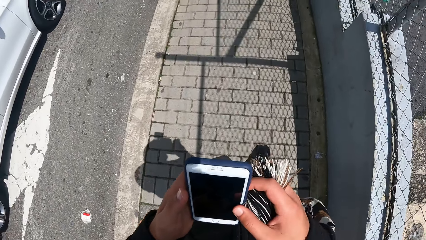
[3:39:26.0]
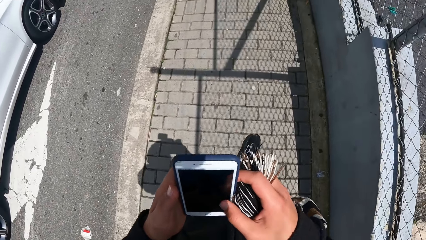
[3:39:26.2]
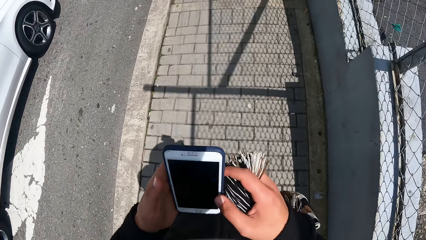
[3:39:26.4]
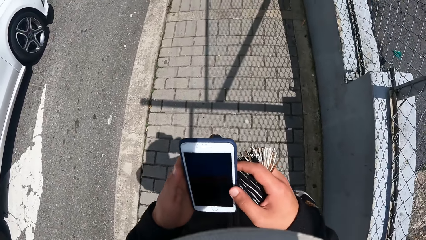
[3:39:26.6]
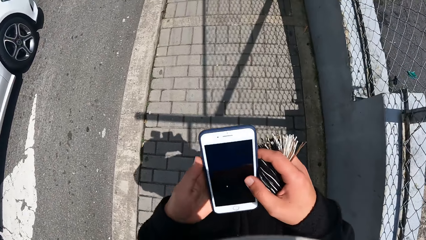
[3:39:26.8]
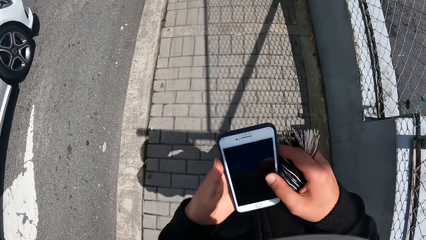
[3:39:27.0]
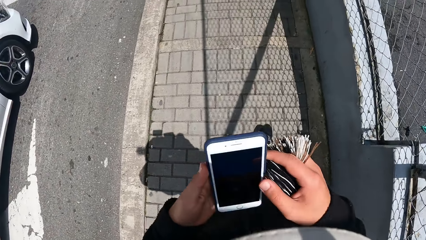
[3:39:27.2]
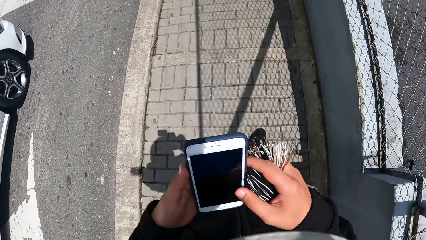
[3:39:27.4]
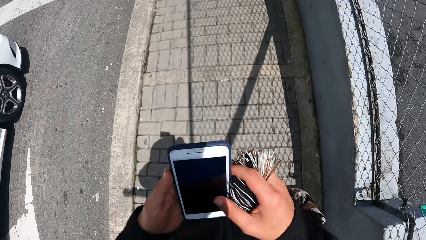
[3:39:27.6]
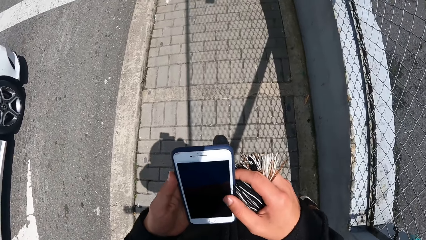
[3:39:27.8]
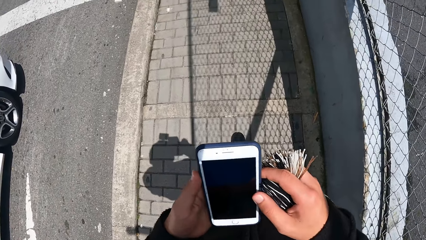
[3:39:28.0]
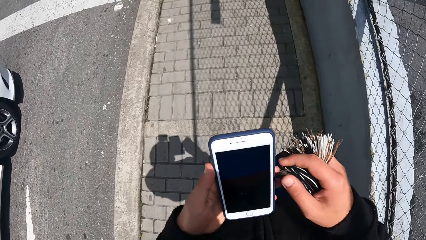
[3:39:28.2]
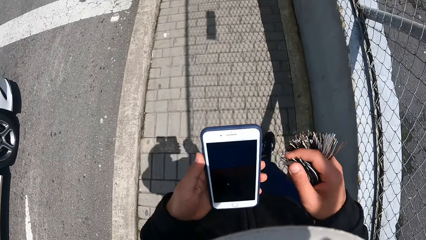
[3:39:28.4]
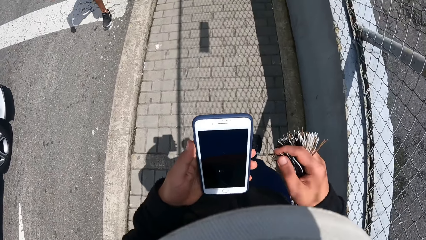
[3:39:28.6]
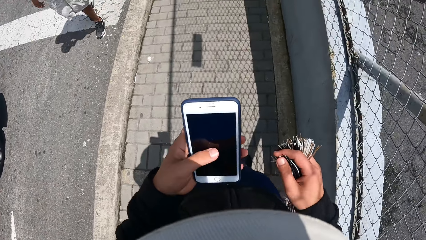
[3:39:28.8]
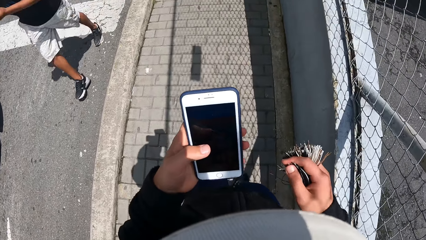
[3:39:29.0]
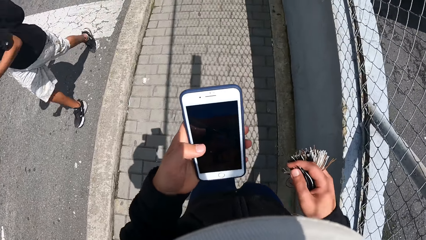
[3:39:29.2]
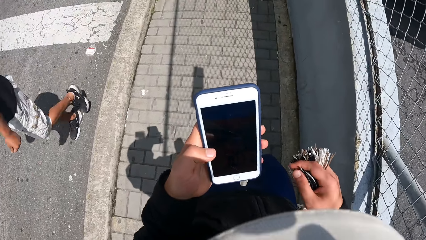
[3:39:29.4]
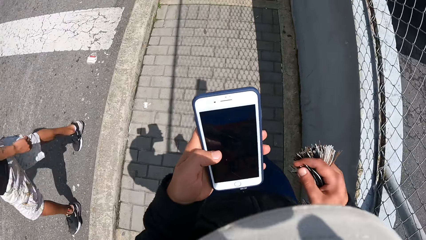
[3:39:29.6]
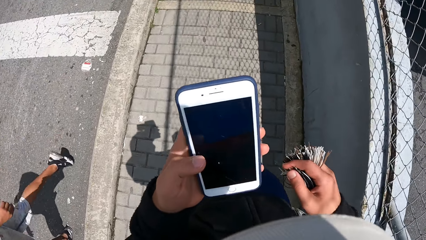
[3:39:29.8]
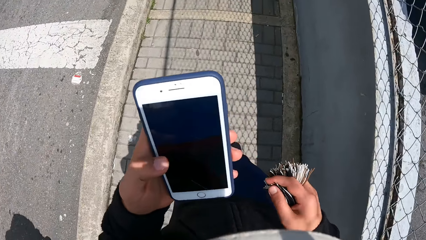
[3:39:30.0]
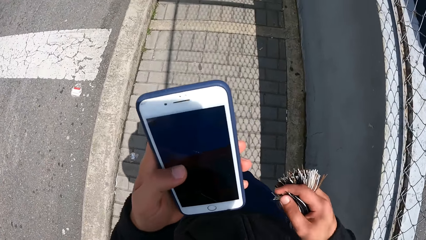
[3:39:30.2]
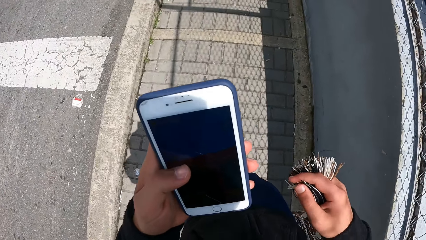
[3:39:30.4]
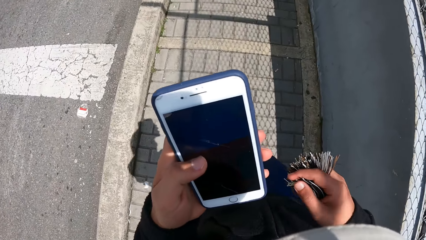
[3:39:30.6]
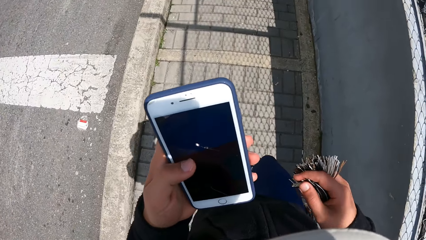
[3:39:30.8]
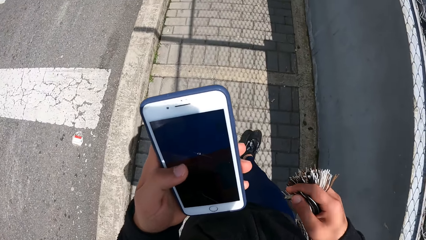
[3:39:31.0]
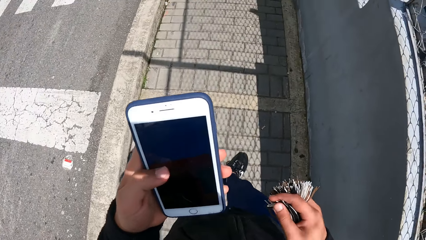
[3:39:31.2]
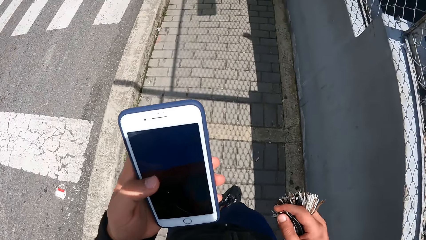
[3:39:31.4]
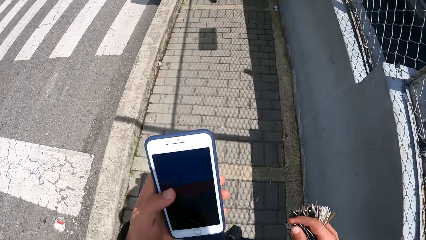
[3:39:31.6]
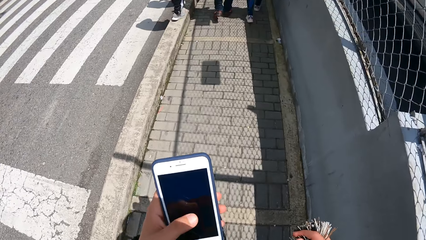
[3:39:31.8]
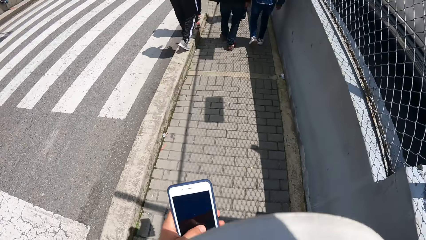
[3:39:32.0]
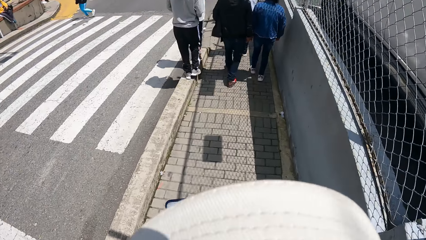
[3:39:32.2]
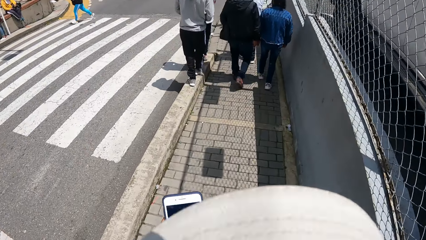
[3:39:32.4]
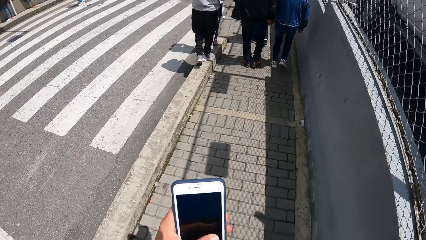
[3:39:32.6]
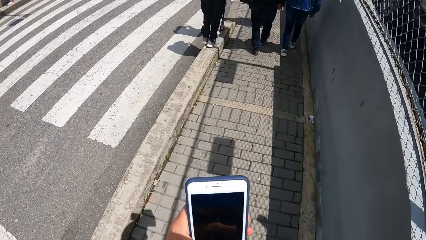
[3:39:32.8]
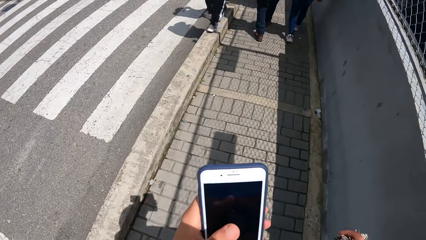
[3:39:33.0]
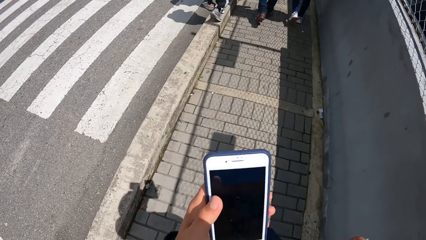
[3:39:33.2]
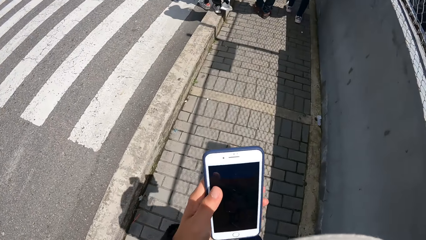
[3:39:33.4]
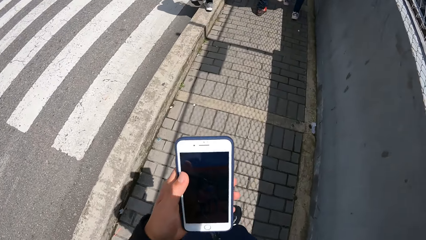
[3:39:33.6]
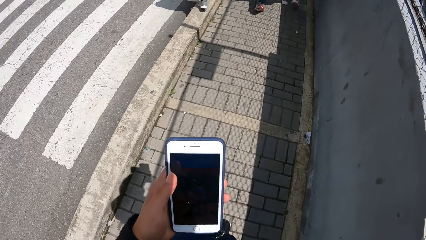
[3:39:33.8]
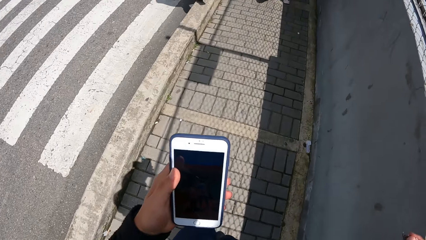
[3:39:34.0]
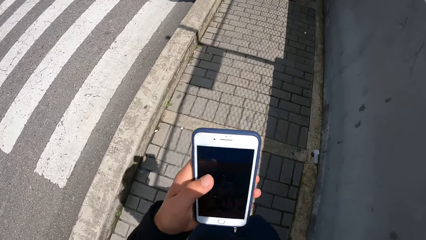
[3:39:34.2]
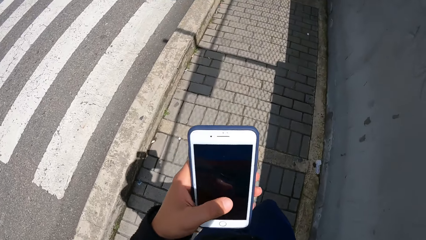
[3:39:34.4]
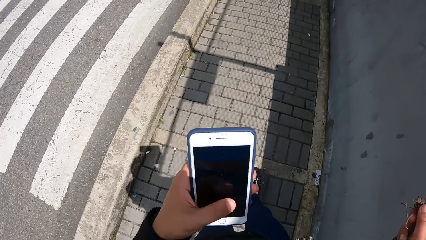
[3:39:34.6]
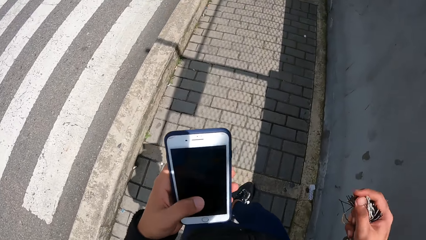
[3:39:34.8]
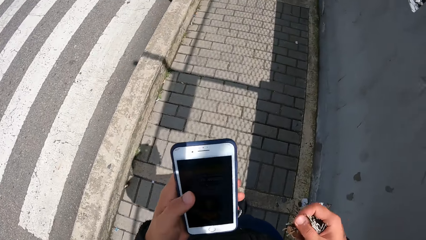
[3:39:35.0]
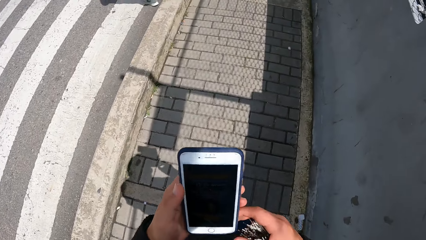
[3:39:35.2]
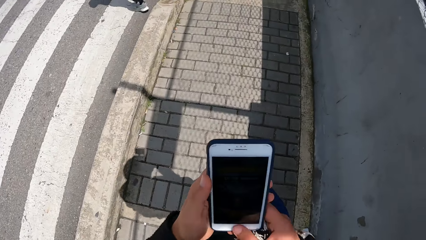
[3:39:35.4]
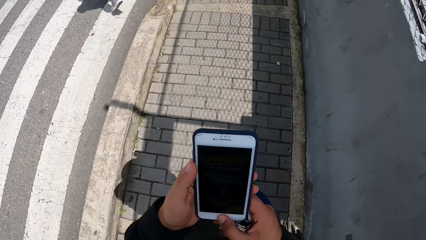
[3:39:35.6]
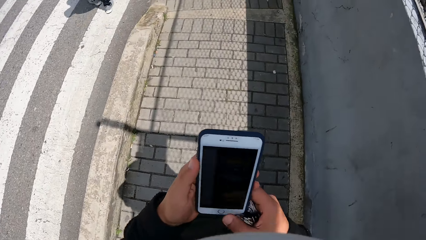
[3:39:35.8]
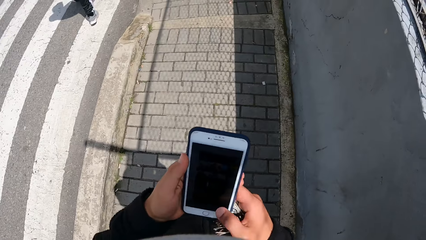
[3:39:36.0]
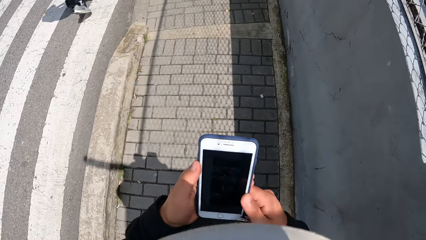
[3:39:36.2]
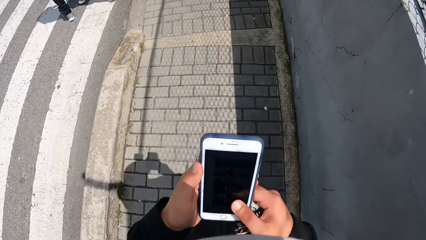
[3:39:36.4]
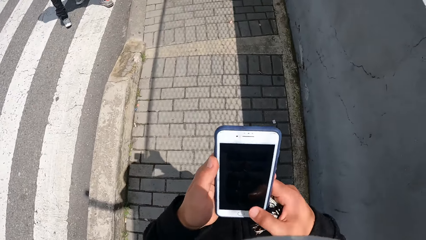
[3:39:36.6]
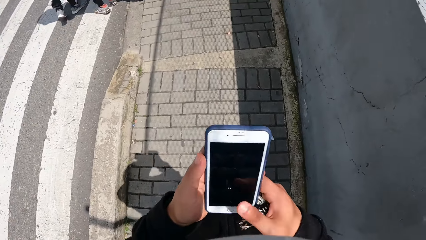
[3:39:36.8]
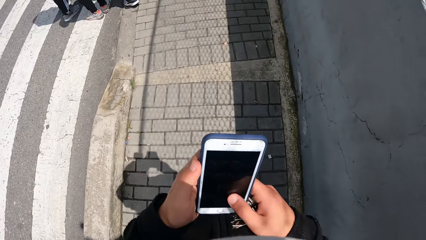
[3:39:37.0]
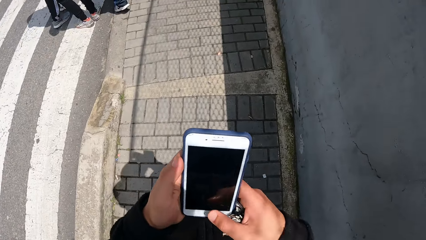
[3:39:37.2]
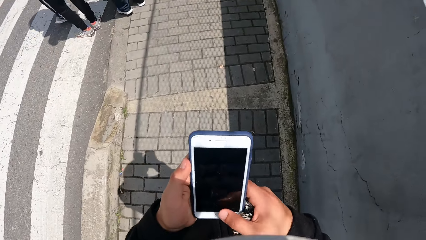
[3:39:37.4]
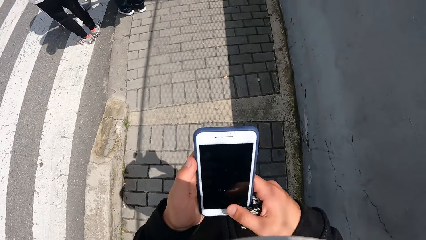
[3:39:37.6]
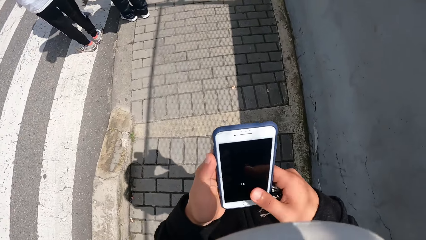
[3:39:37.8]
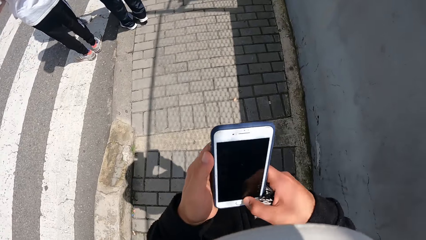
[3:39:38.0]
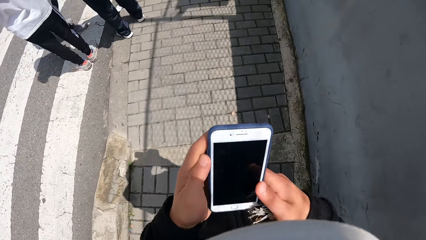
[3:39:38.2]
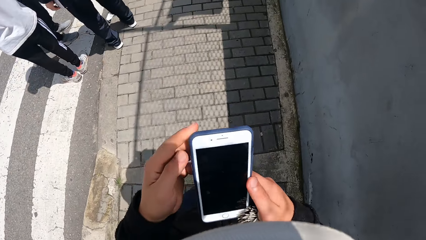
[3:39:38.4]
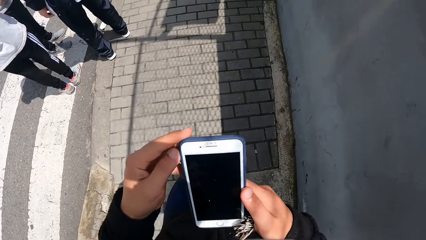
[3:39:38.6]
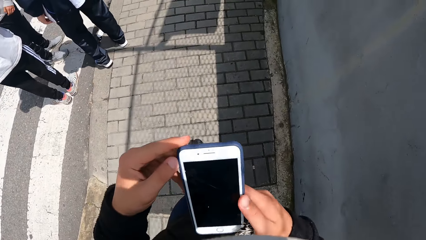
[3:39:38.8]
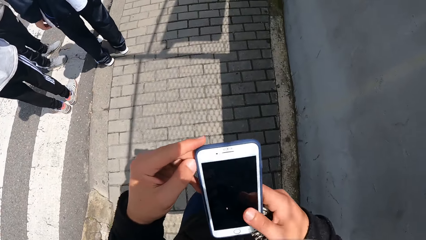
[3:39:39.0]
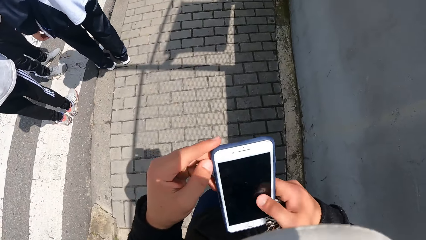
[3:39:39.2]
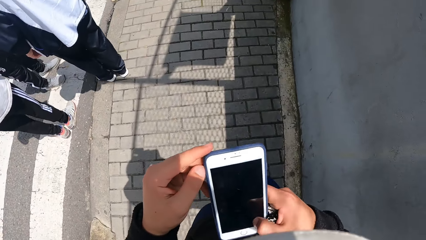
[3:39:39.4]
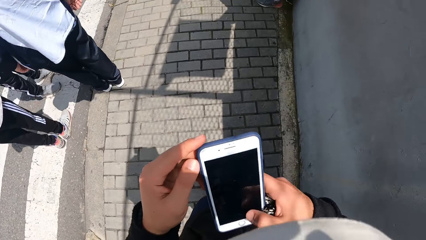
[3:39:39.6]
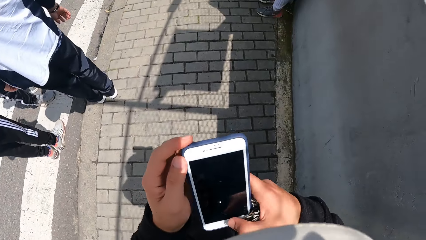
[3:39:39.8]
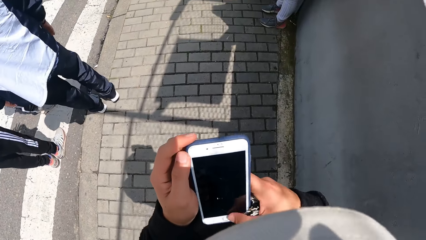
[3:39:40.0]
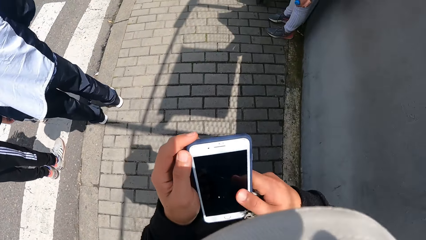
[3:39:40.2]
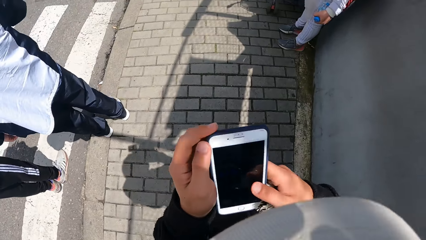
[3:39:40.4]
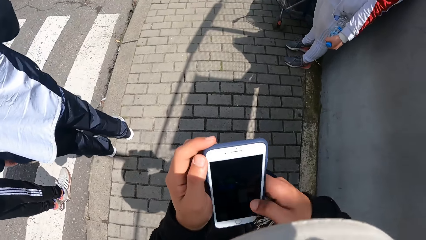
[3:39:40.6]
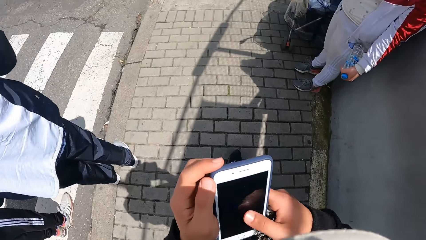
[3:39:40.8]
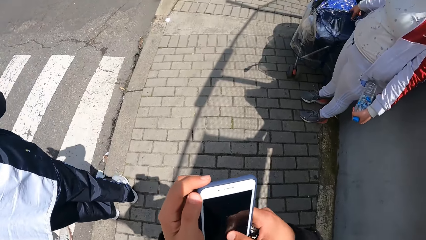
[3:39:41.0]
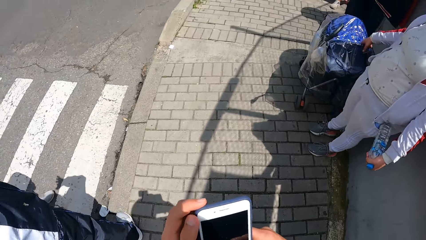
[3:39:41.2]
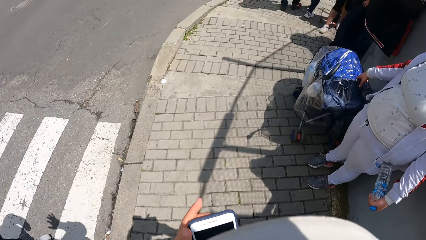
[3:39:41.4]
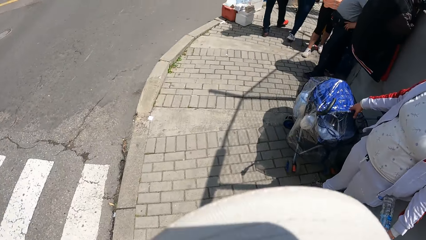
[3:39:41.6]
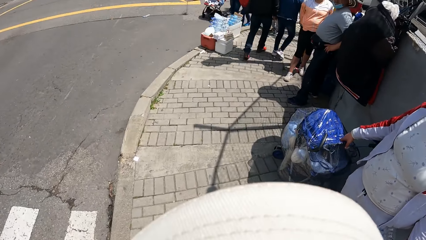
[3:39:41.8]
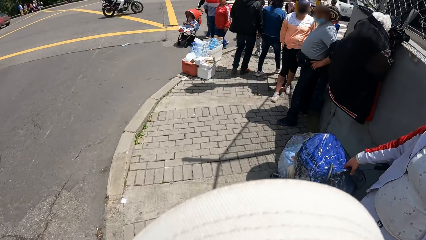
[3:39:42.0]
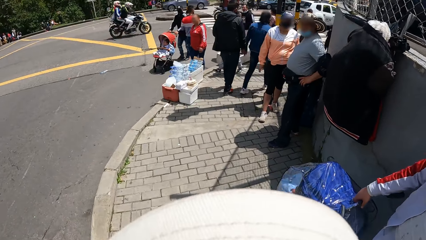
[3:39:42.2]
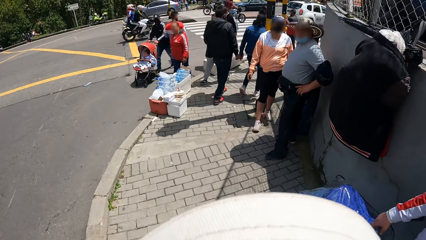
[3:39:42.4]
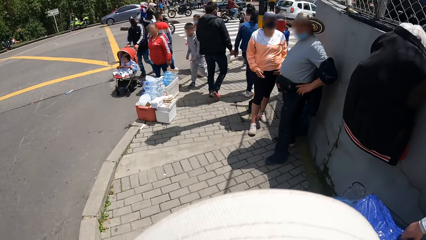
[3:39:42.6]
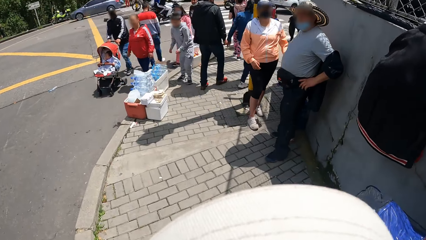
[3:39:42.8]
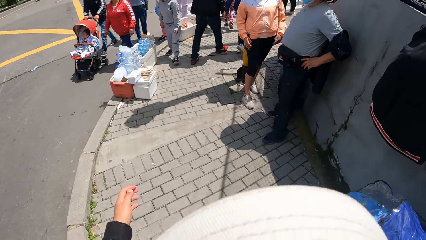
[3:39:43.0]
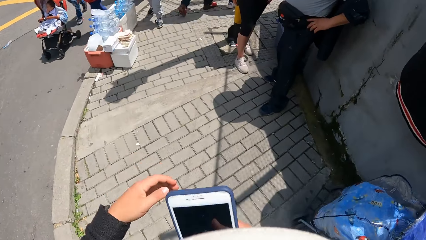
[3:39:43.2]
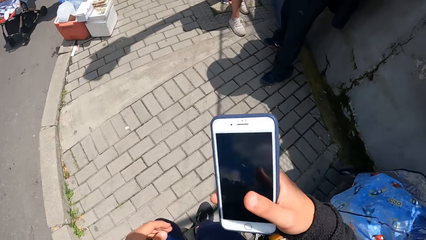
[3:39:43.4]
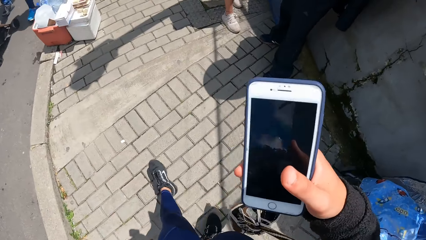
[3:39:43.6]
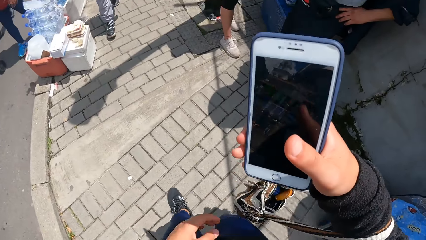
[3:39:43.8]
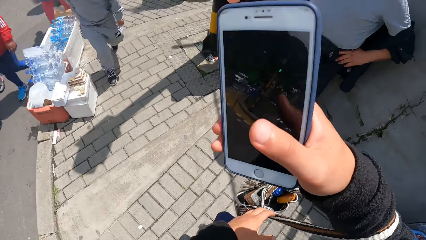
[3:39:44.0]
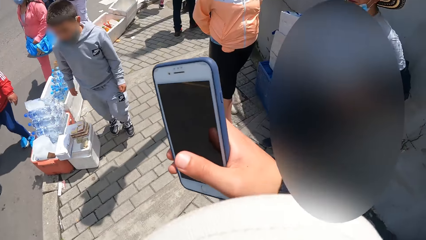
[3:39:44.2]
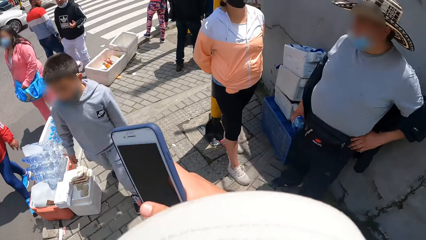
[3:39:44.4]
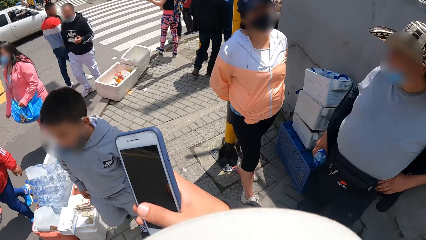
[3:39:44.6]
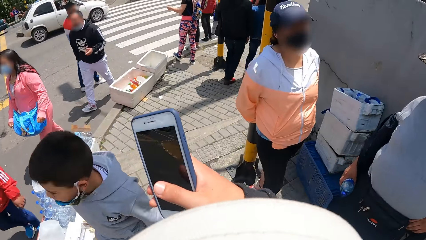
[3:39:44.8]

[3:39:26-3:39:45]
The camera wearer uses the phone. He operates the phone with his right hand. He uses the phone.
